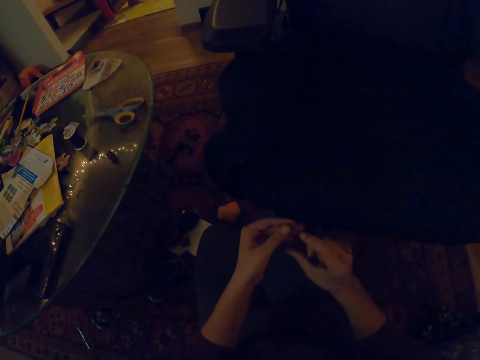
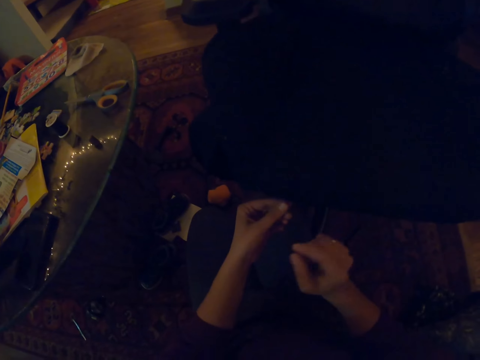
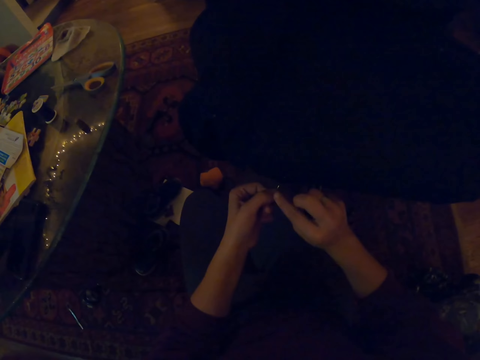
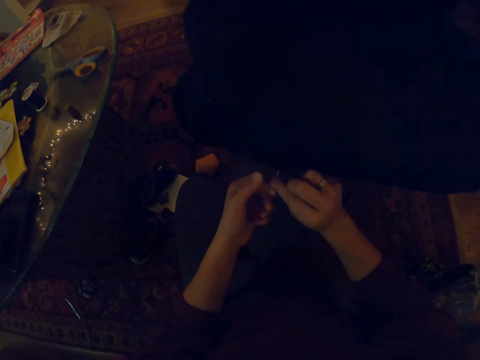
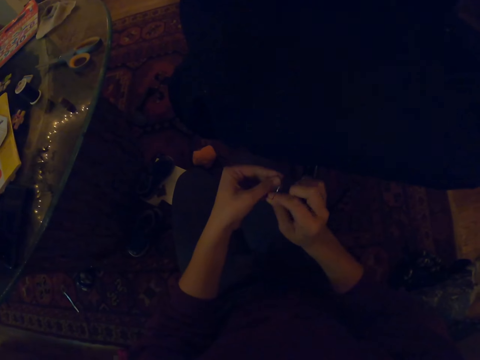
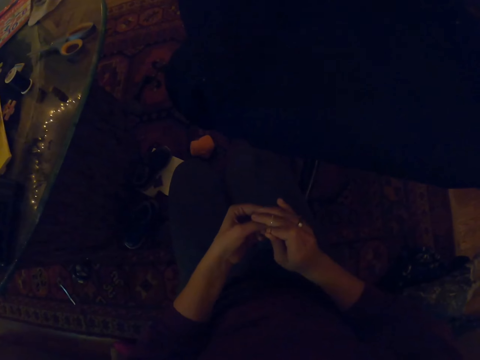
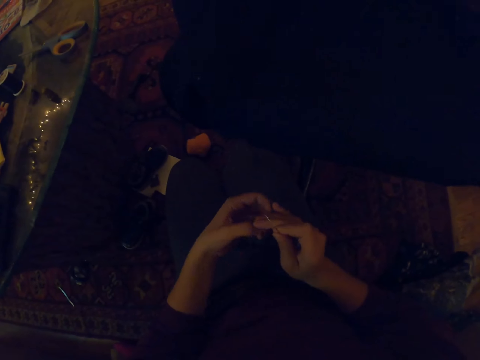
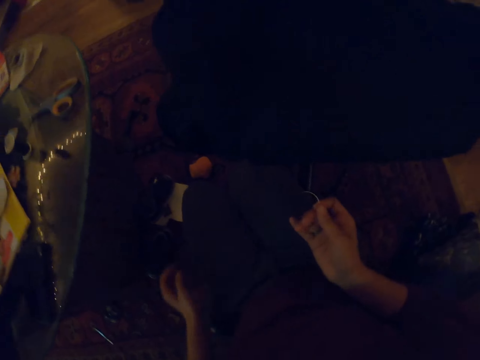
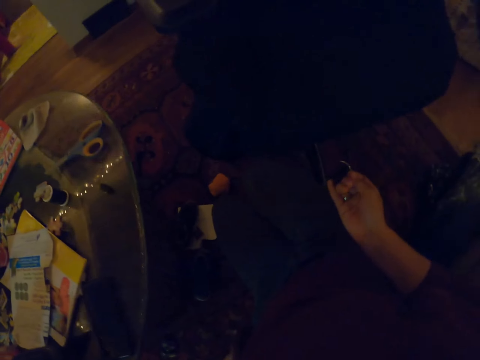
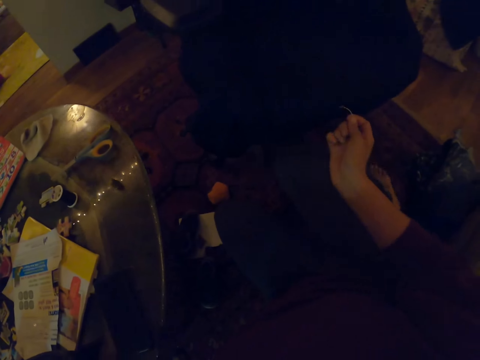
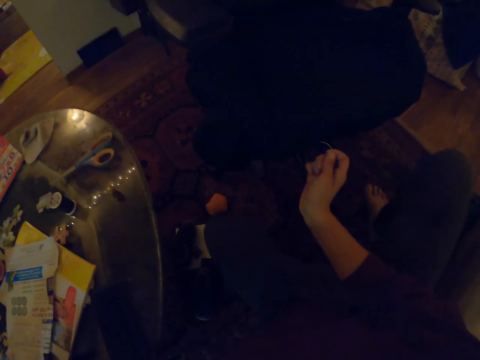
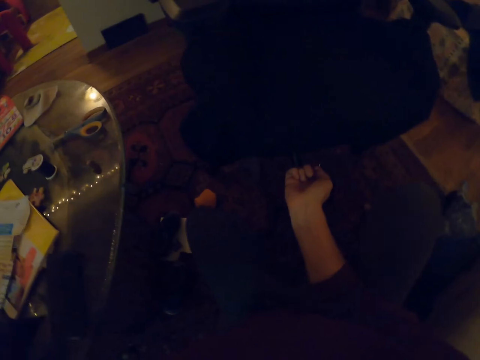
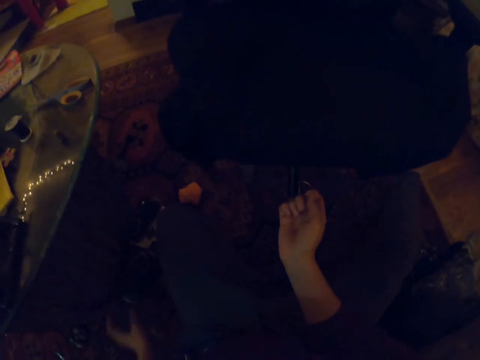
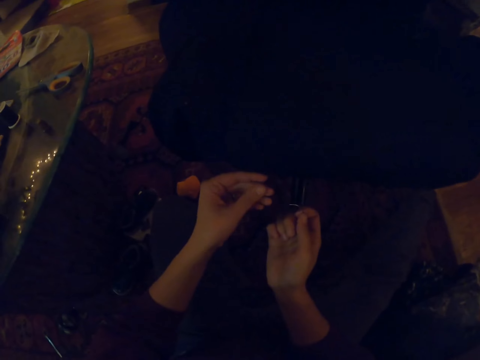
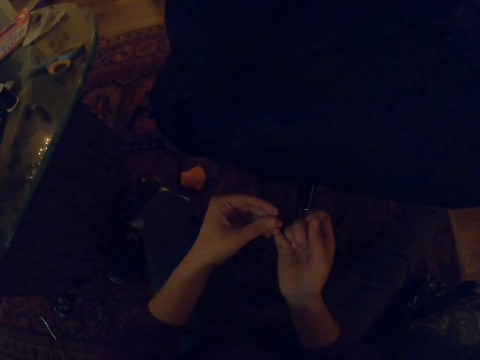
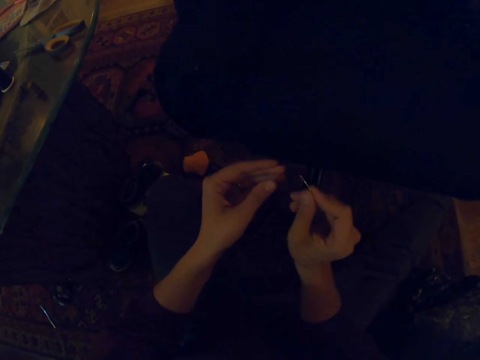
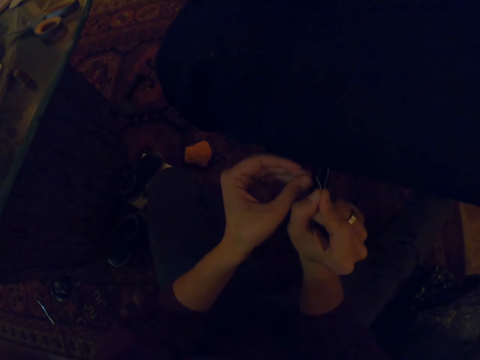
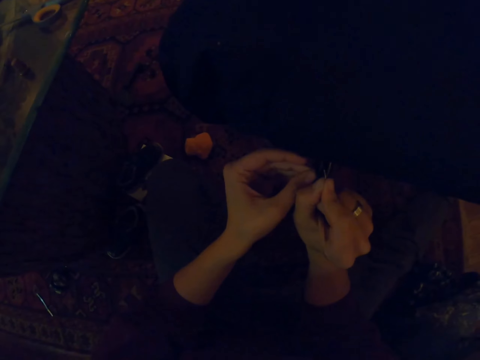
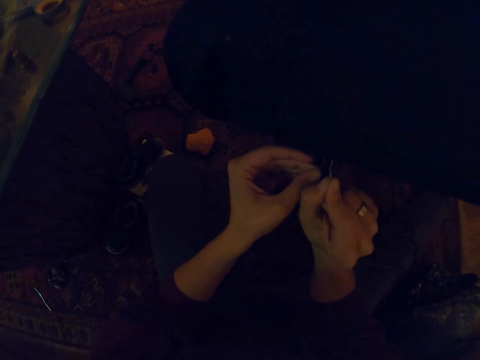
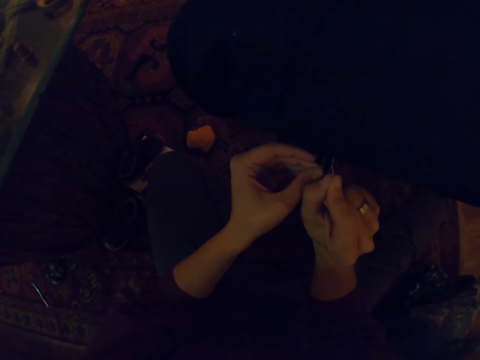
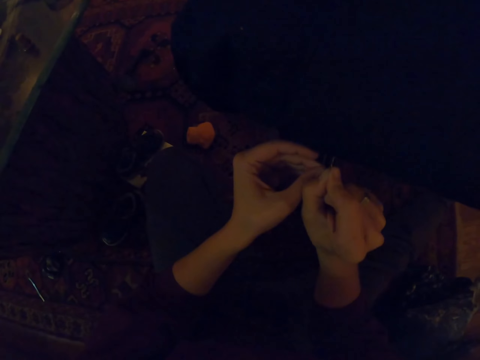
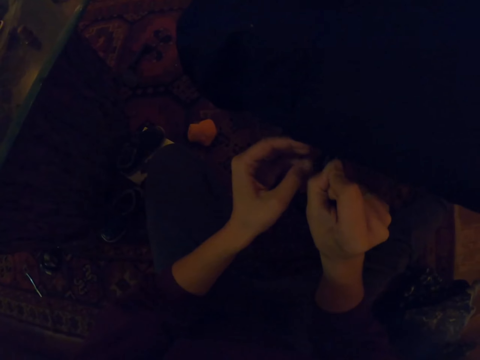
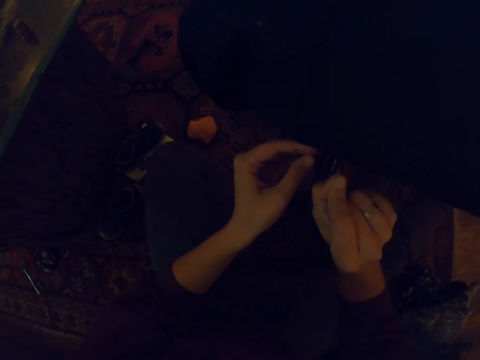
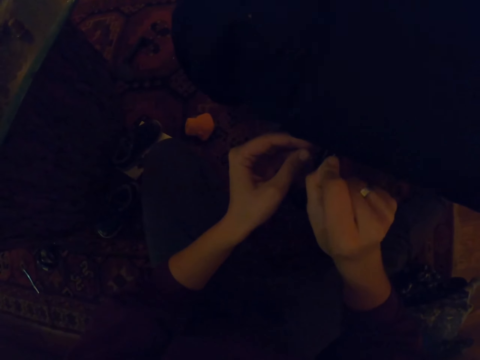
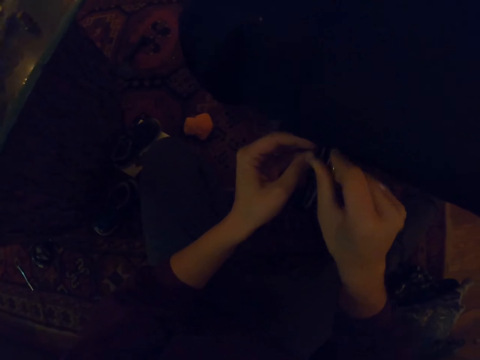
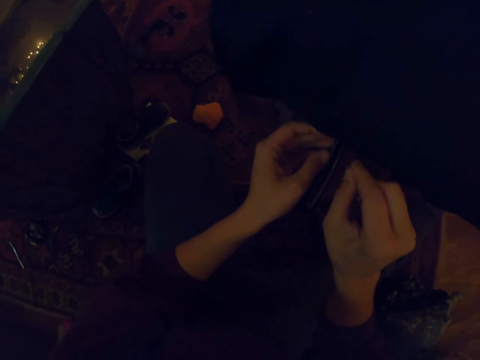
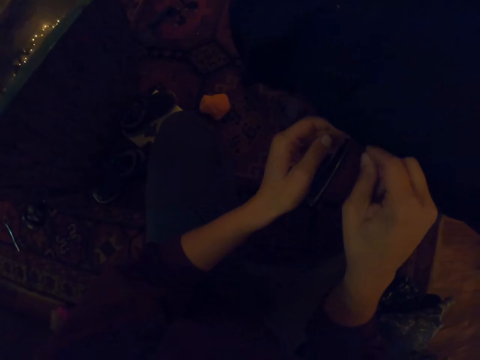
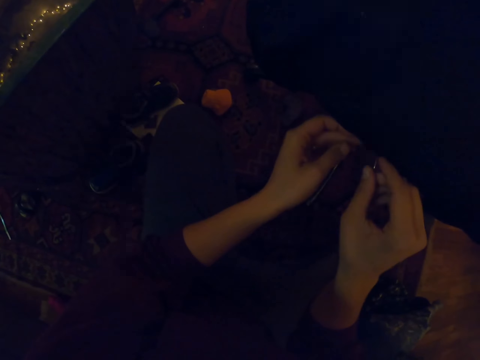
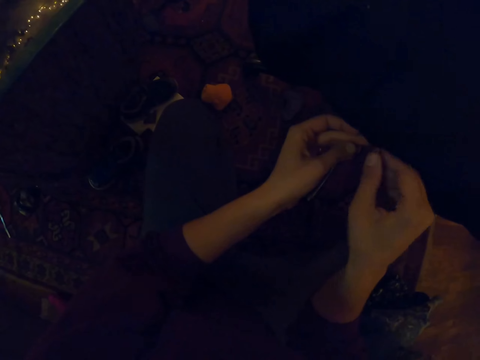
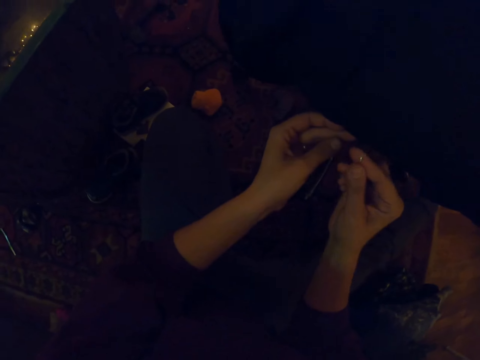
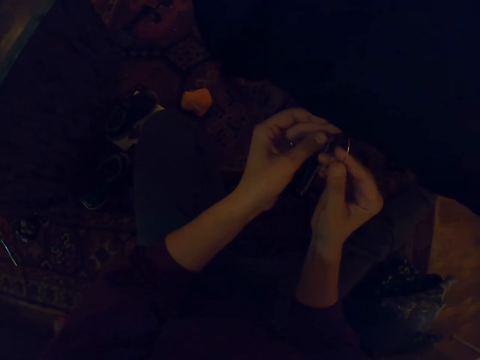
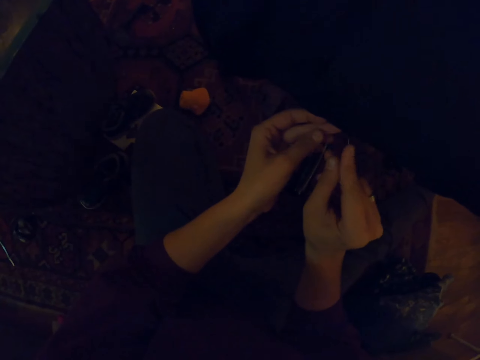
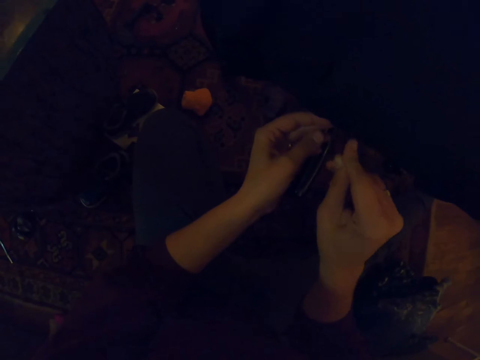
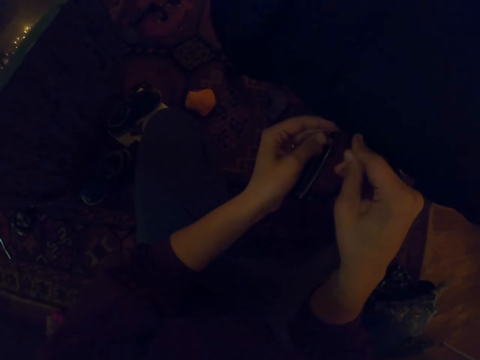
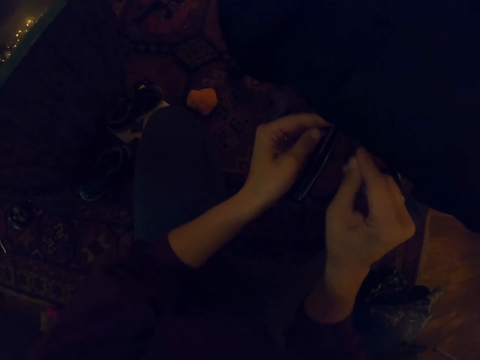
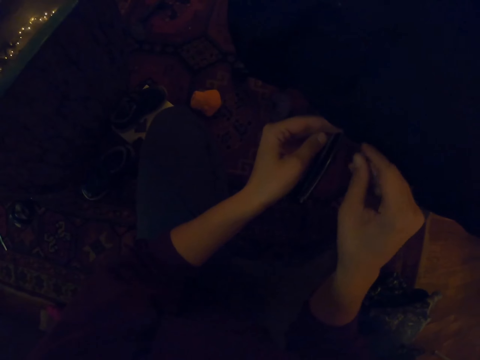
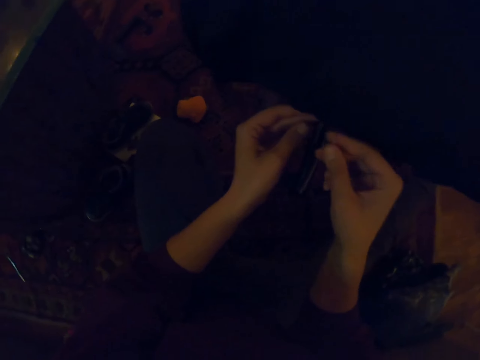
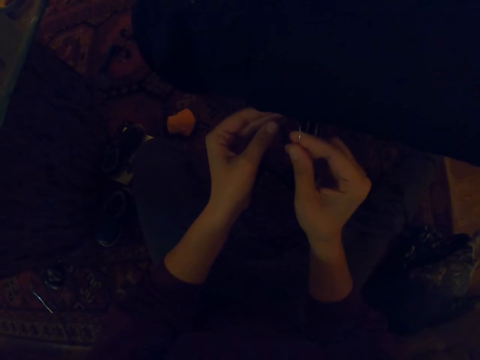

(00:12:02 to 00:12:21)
The camera wearer sews a chair. They straighten the right leg. They sew the chair.

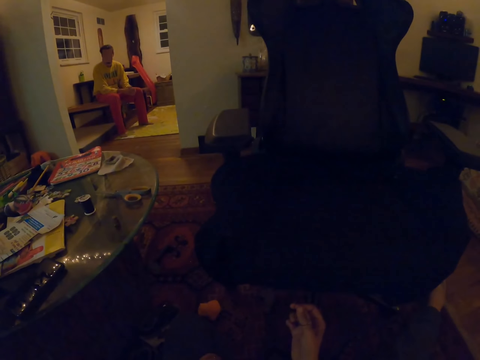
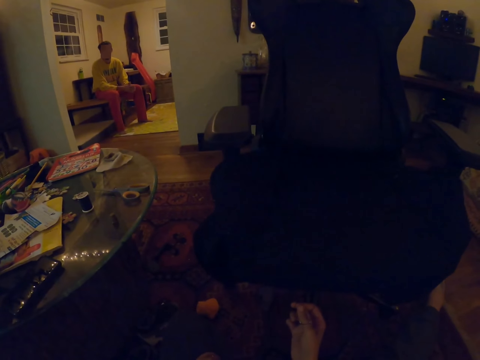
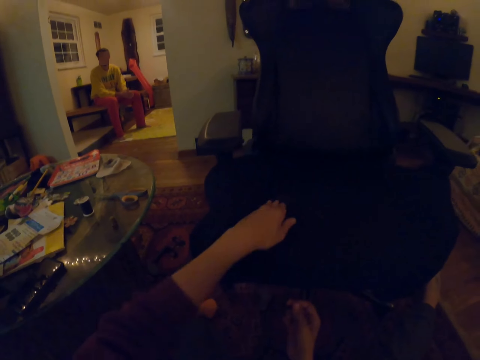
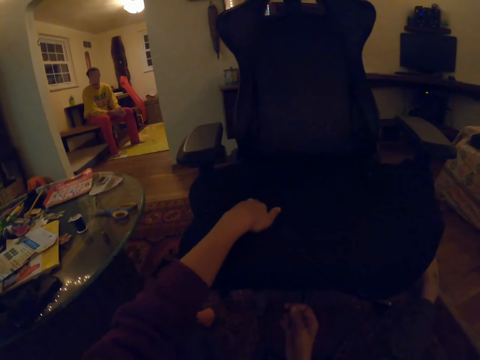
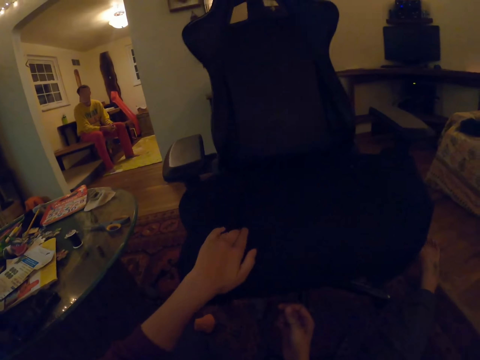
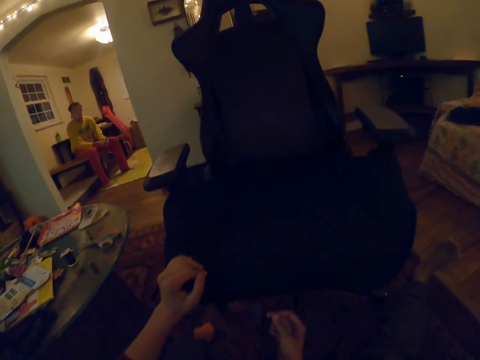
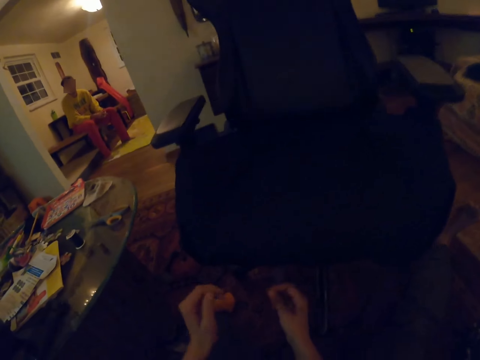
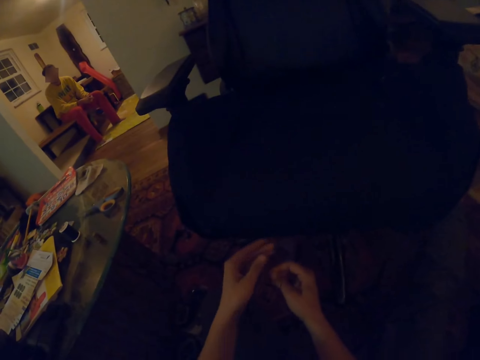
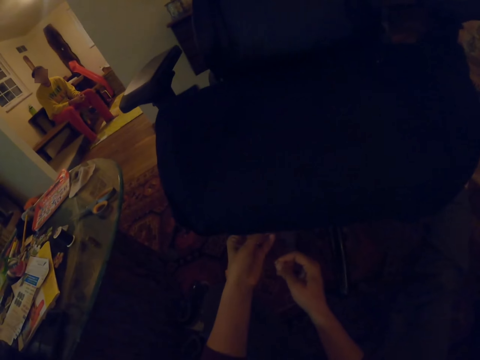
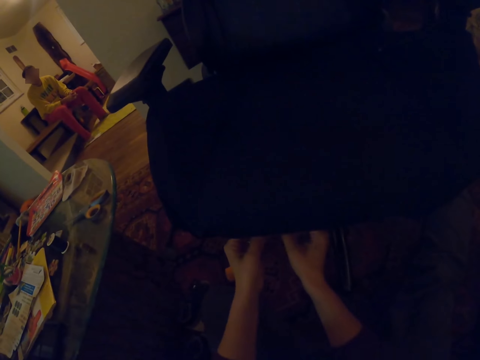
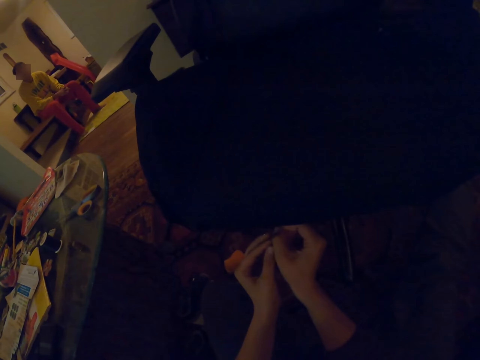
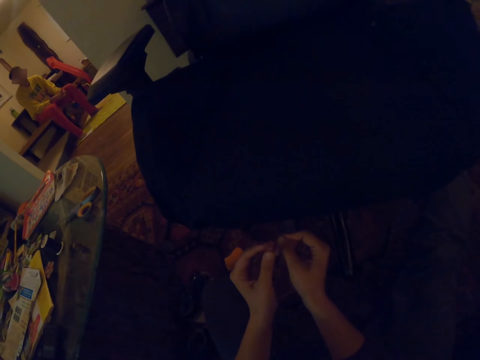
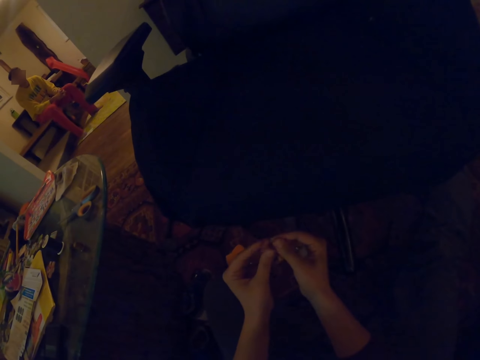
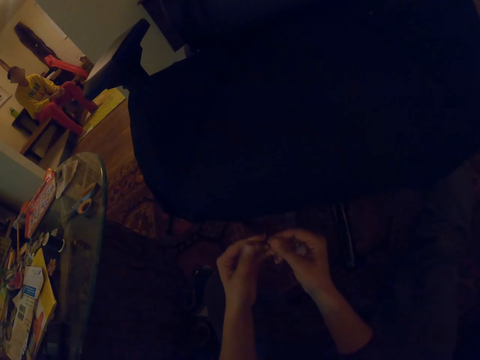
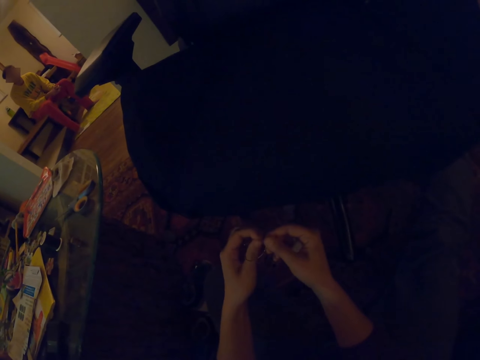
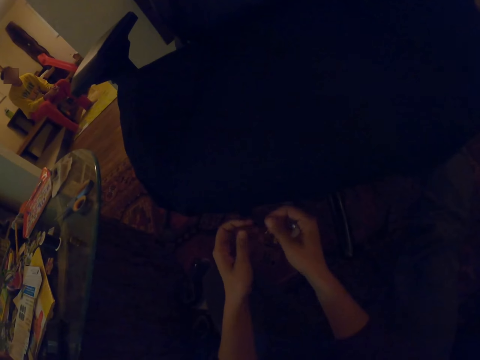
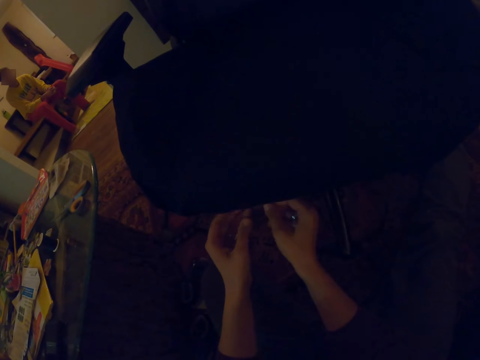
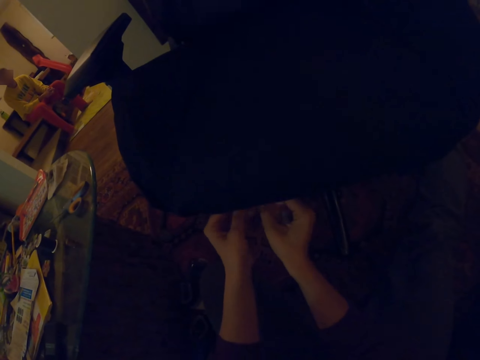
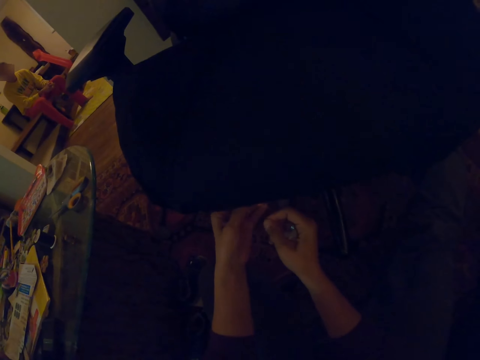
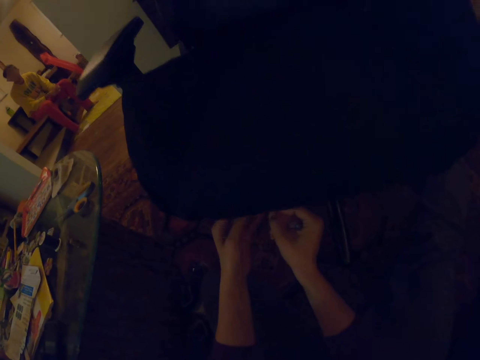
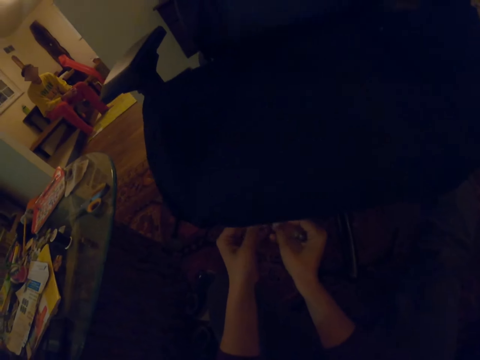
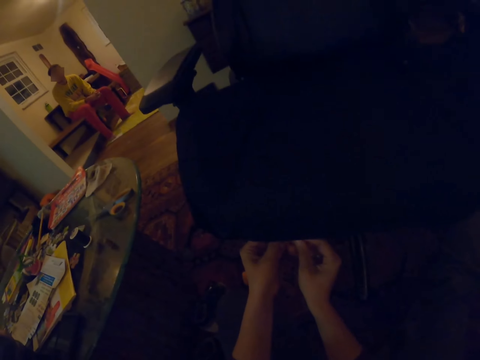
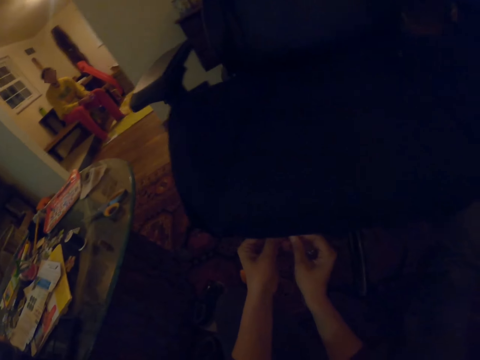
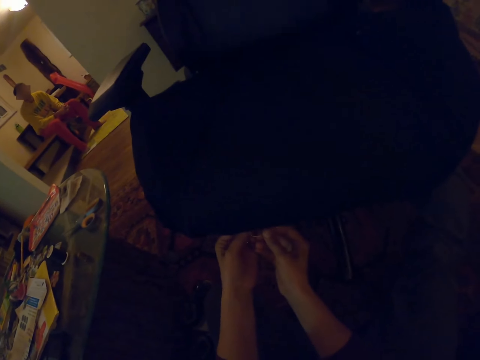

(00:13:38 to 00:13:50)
The camera wearer touches the chair. They knit the chair.
